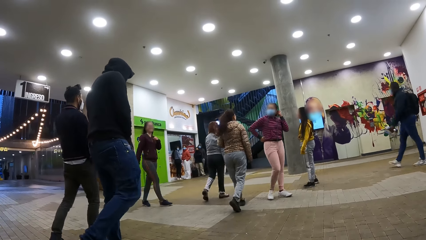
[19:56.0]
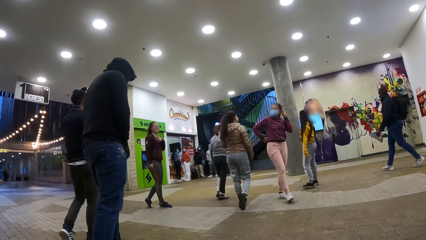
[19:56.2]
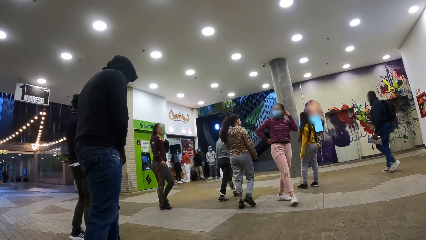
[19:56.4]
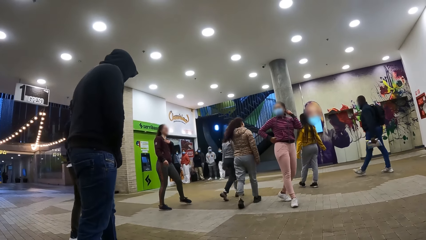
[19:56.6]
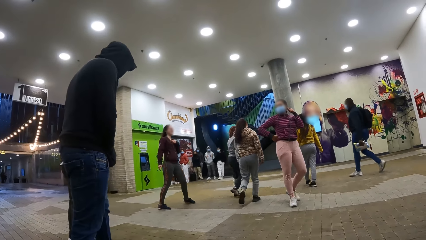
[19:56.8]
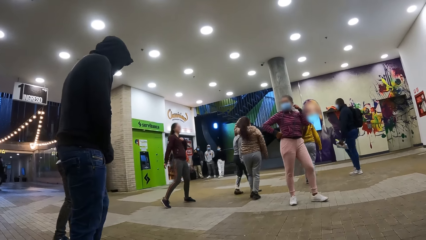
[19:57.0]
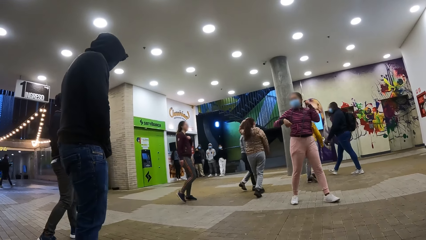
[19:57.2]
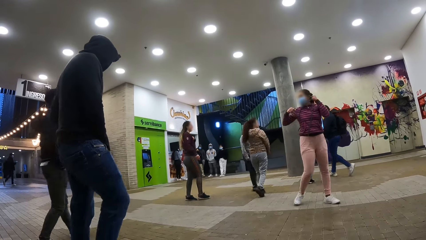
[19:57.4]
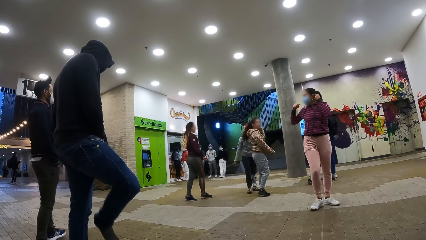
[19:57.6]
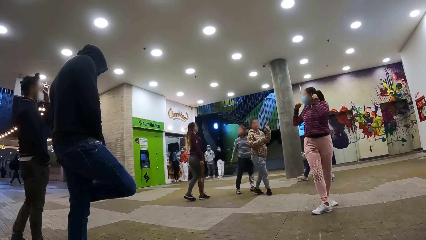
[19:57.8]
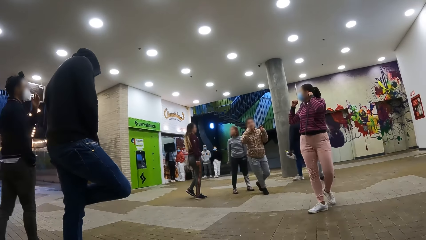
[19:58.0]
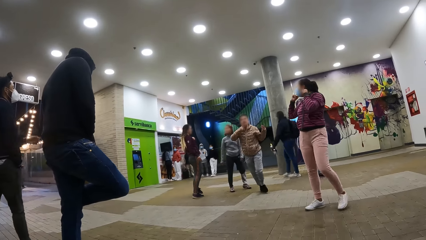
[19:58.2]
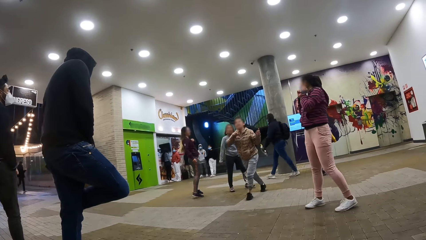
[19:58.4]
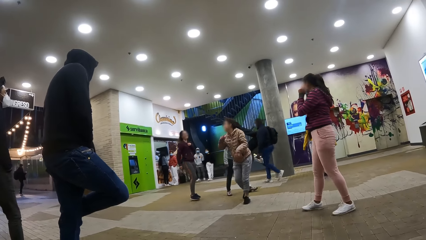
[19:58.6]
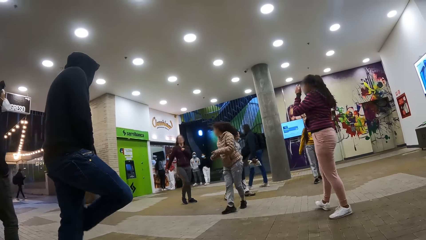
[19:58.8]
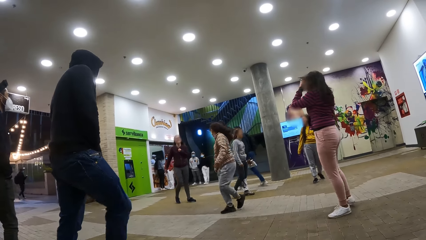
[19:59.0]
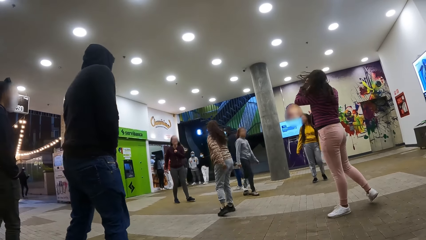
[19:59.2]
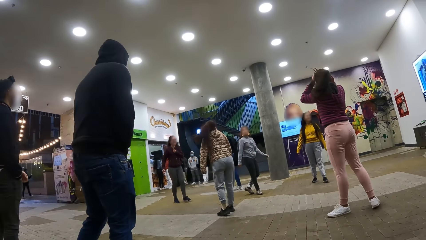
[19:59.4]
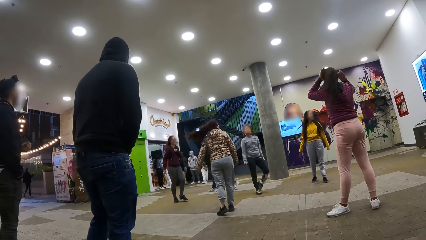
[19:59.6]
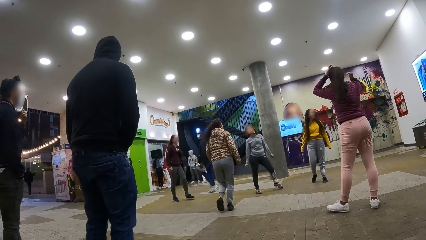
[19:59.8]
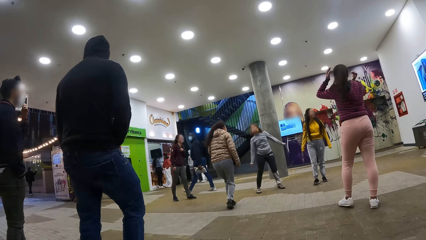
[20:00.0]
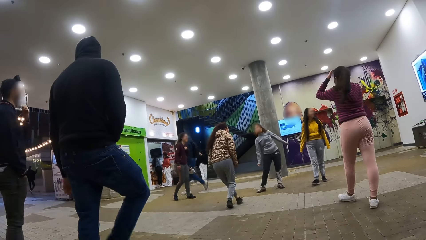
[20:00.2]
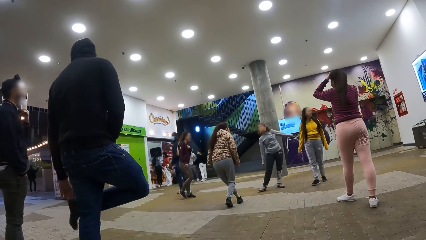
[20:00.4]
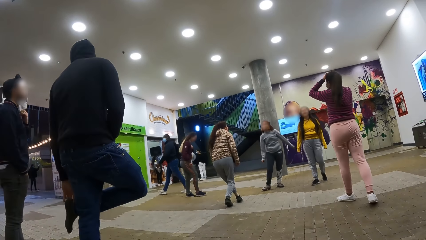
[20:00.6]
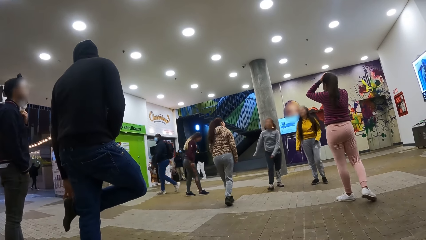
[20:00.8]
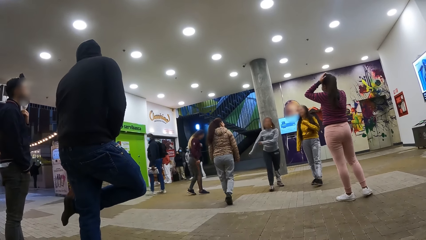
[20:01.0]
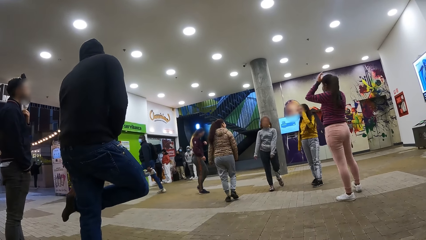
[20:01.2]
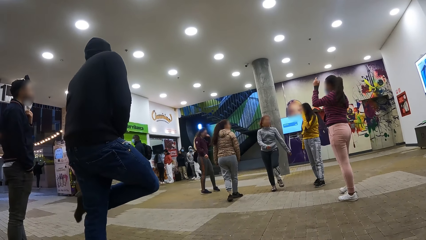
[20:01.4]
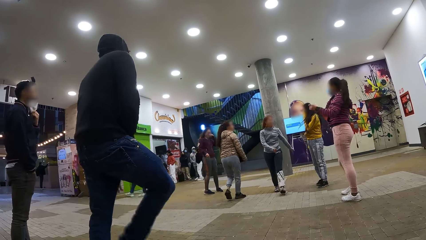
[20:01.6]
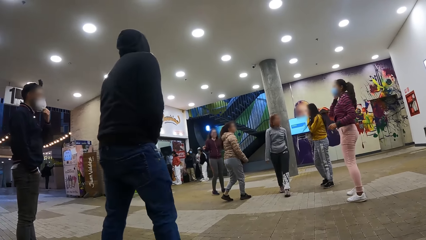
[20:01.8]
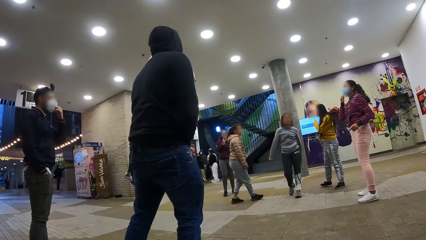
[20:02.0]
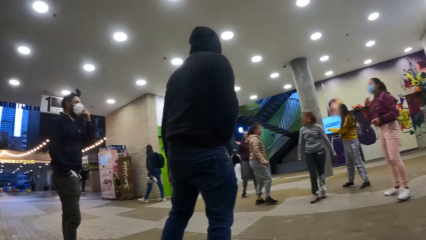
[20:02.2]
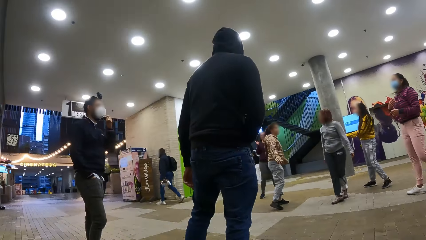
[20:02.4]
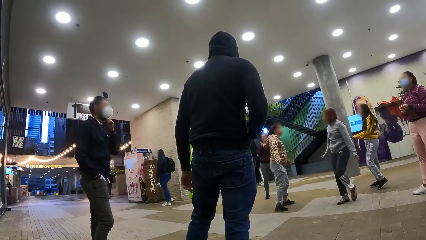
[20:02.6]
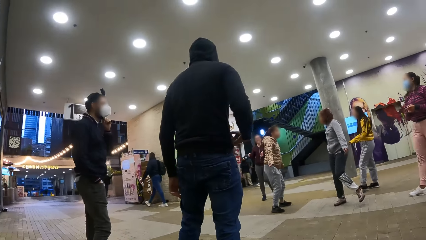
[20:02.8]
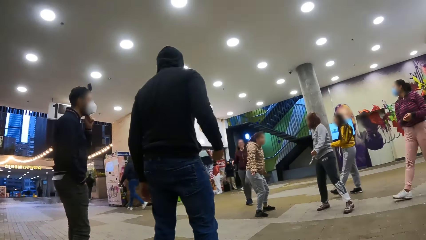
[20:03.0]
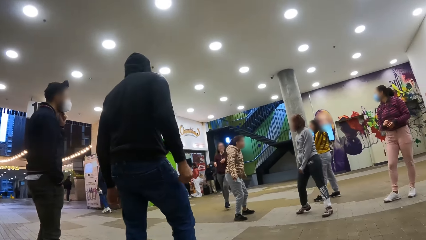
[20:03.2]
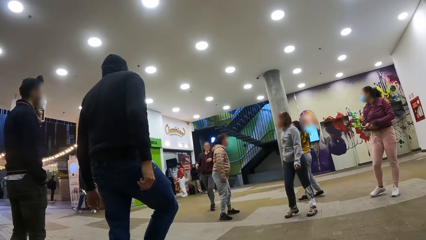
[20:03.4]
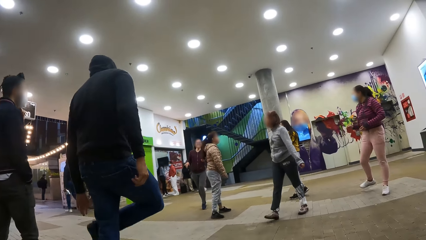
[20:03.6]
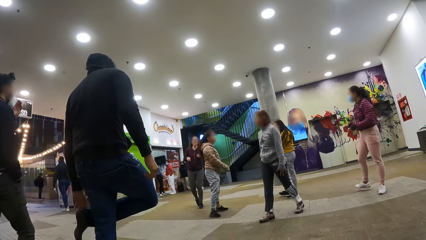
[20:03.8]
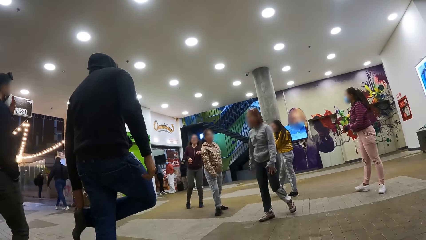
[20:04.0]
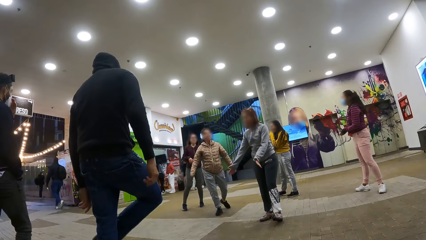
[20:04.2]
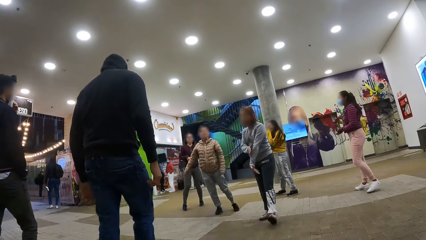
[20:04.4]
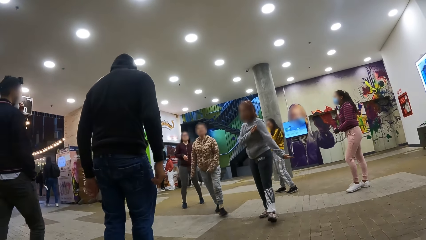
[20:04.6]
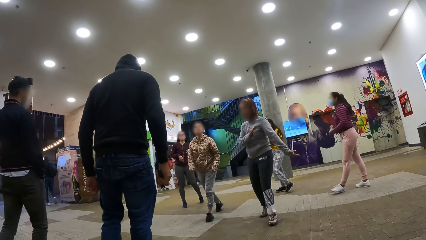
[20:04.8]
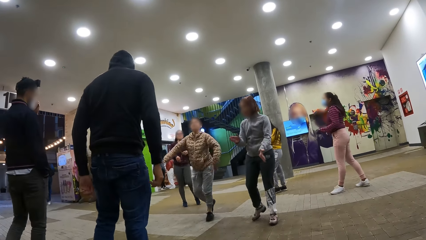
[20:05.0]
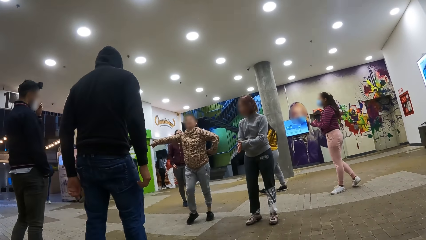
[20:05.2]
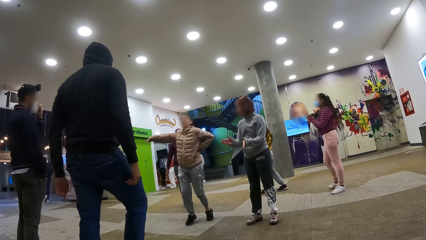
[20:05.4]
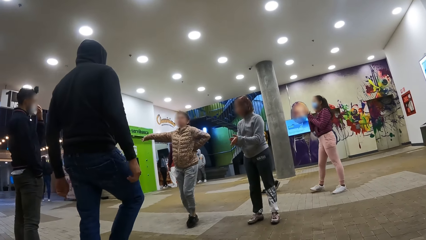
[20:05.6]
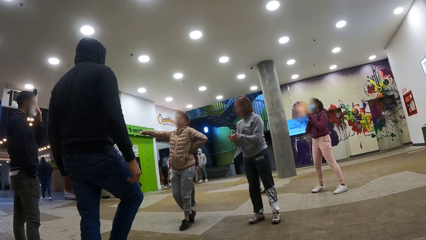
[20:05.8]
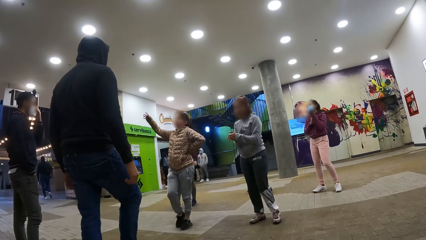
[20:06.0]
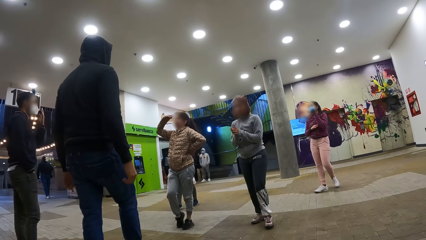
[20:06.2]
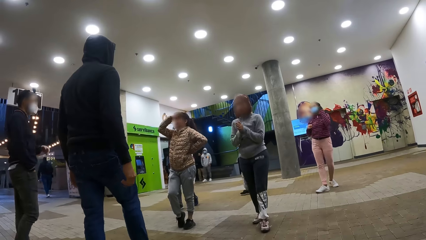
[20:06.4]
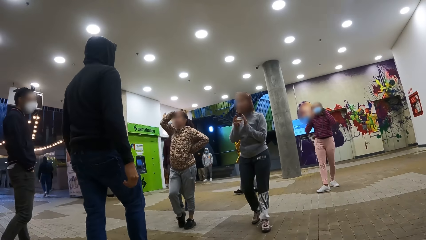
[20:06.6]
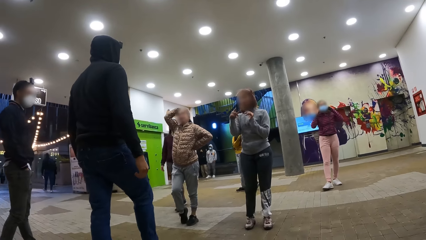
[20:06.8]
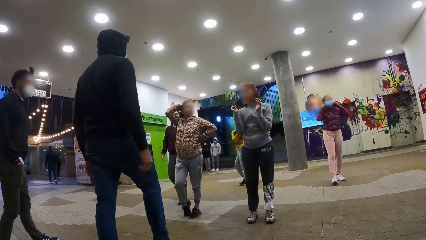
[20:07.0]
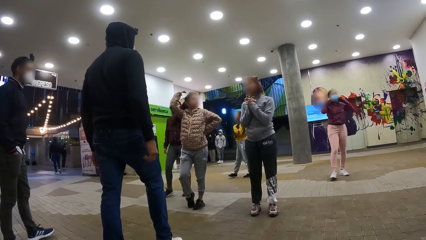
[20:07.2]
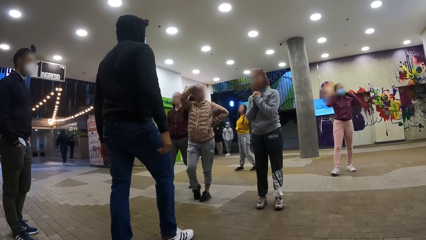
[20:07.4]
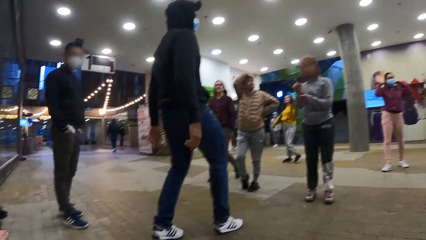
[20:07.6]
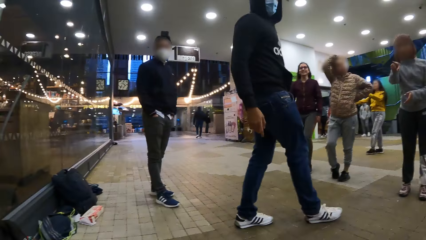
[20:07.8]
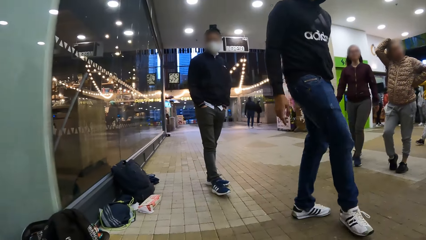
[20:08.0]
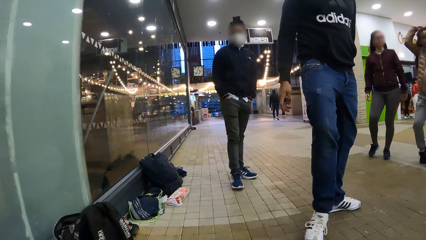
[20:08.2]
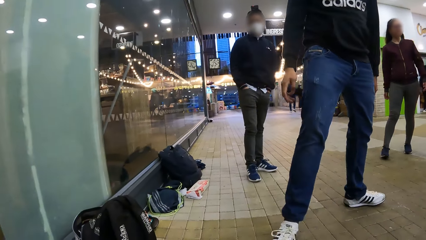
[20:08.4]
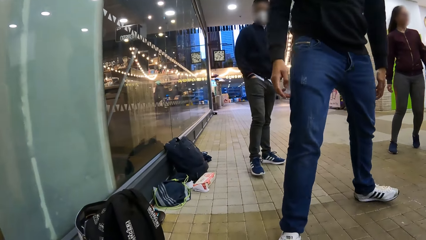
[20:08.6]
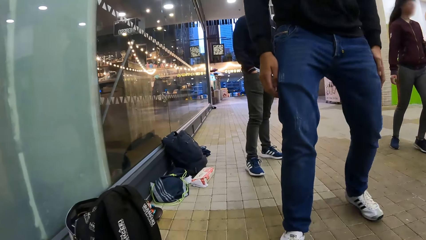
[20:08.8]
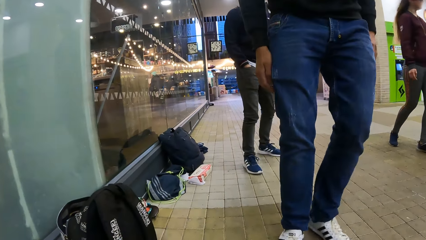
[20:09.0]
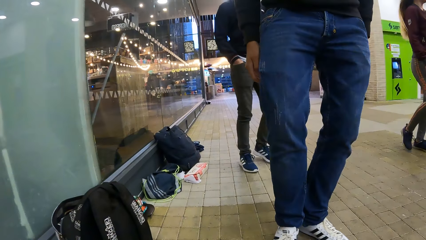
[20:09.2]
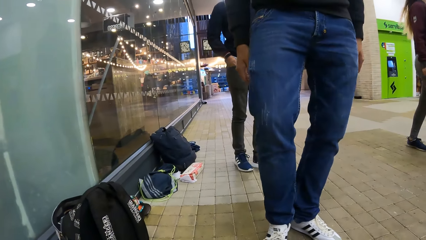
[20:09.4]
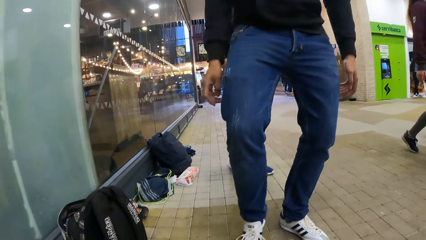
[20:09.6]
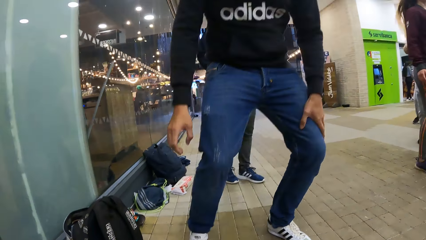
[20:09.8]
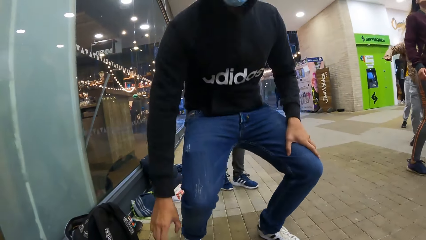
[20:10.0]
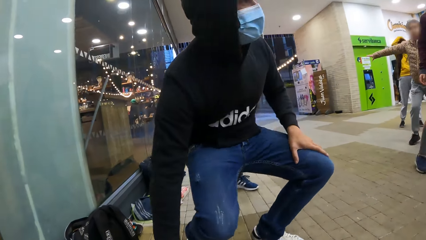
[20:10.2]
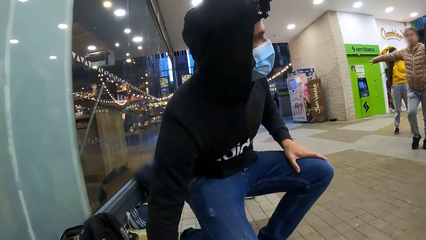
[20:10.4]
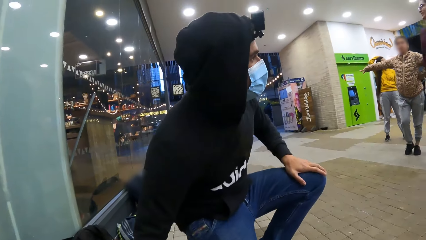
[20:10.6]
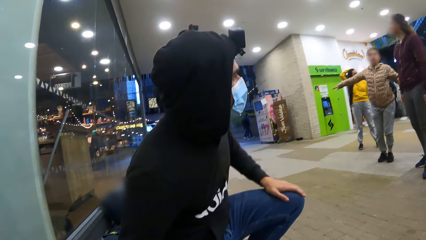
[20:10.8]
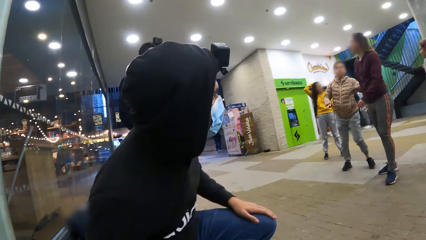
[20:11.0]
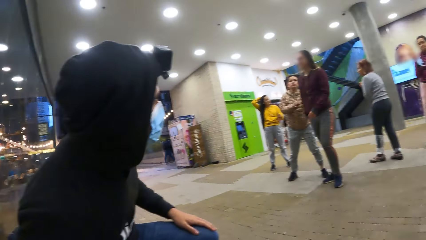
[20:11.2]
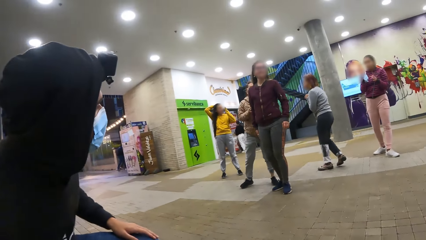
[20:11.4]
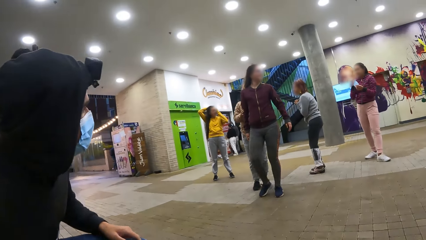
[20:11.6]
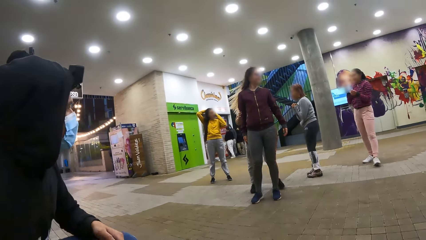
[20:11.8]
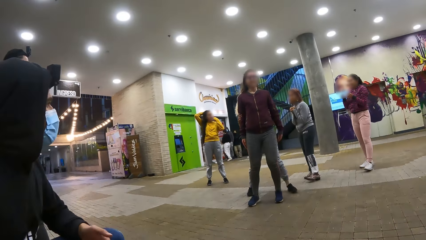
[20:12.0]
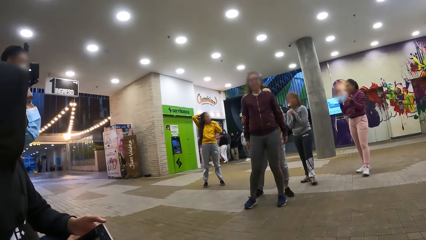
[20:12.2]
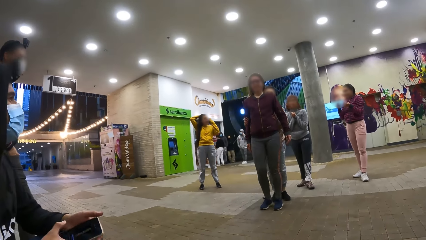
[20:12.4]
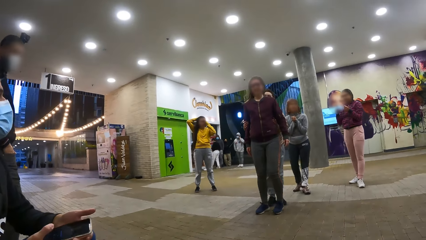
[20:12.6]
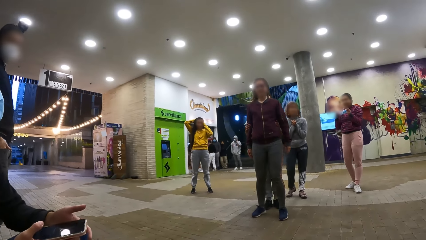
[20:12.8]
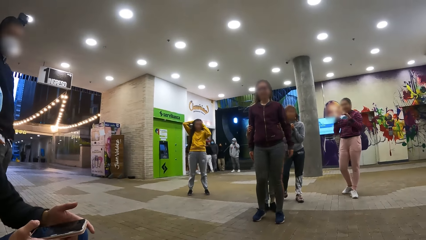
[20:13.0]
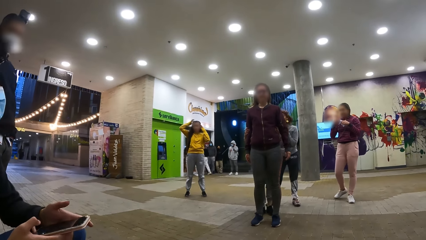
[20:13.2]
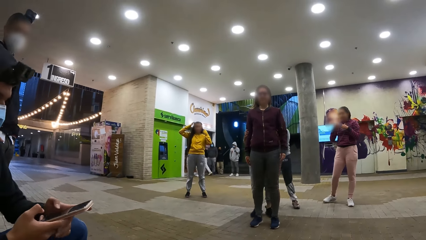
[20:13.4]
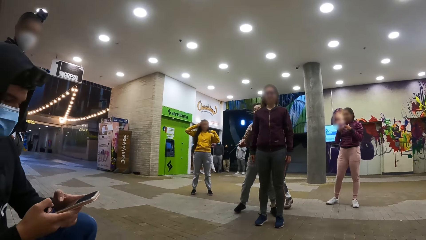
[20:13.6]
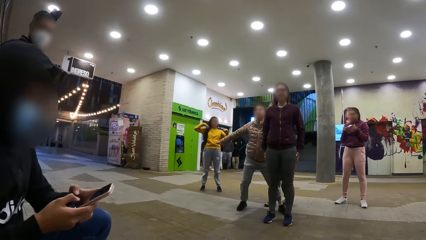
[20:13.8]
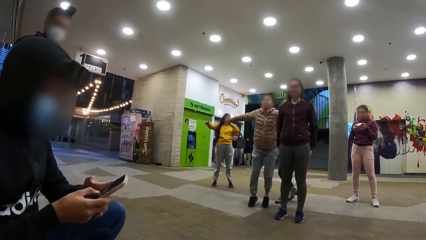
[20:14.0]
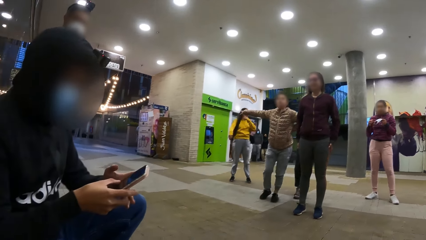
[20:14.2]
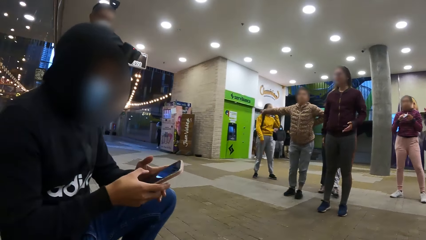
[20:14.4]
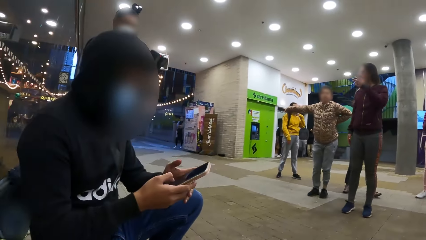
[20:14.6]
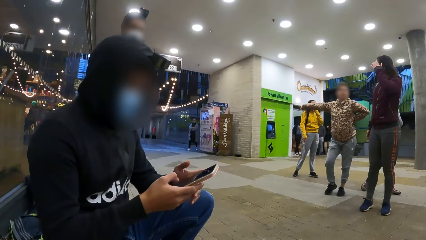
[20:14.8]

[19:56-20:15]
A man lifts his leg. He touches his feet. He wears the shoes. He squats down. He picks up a phone. He operates the phone.
